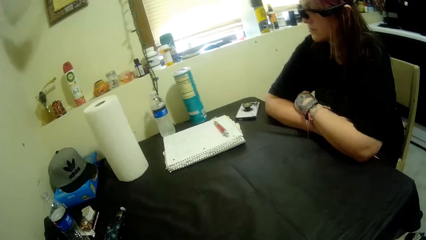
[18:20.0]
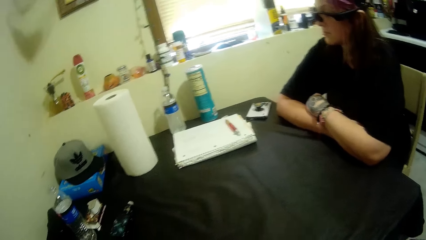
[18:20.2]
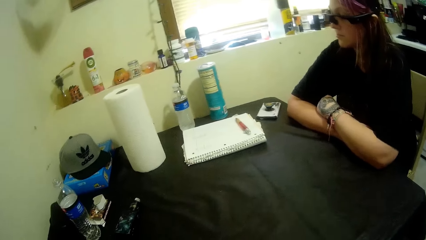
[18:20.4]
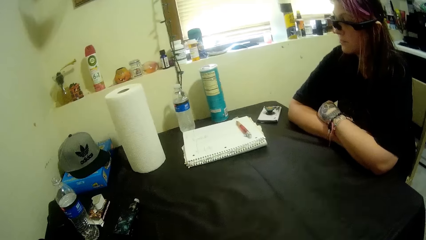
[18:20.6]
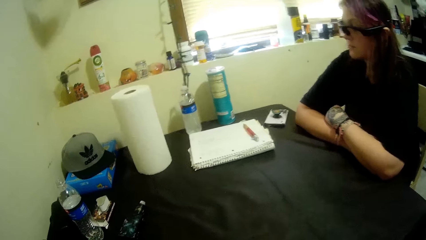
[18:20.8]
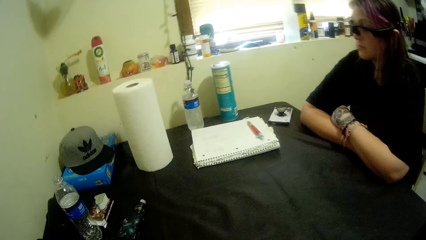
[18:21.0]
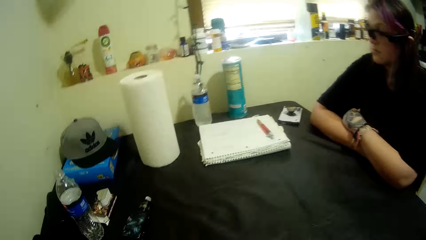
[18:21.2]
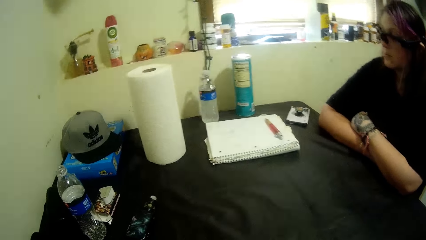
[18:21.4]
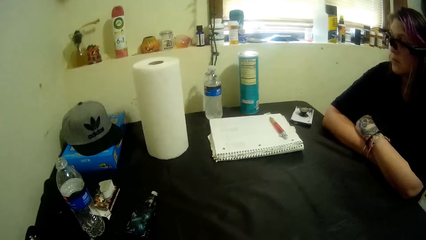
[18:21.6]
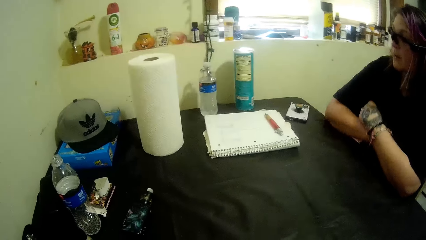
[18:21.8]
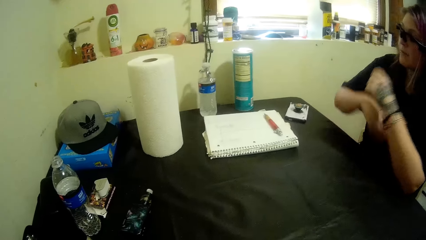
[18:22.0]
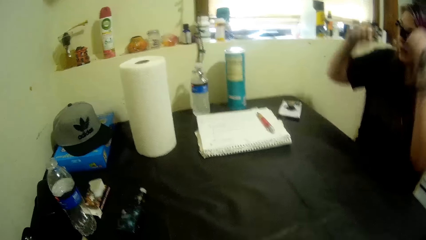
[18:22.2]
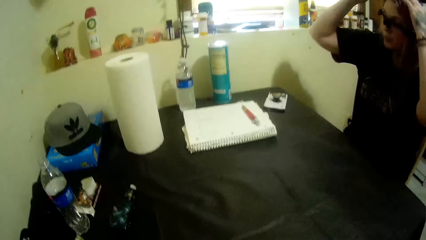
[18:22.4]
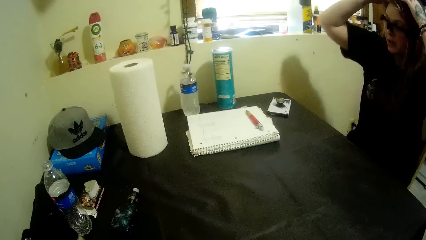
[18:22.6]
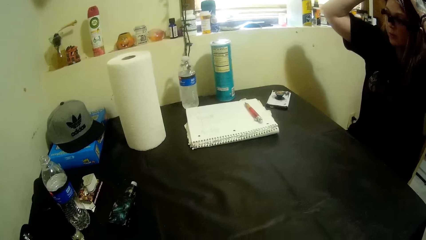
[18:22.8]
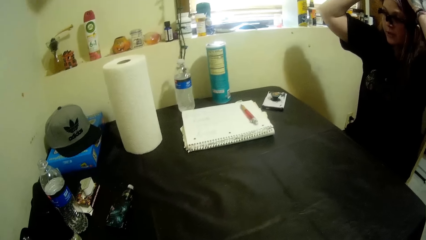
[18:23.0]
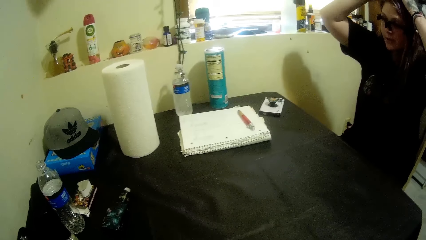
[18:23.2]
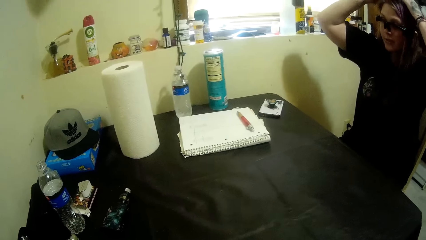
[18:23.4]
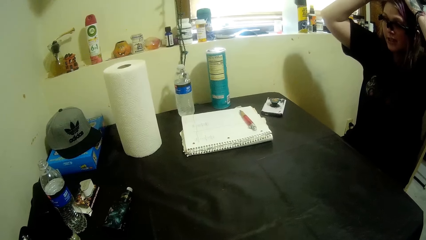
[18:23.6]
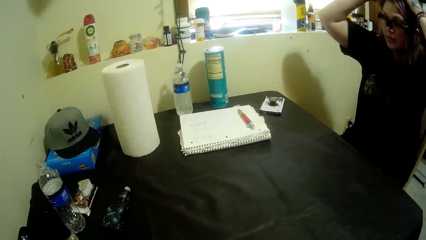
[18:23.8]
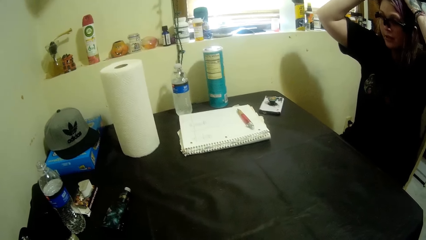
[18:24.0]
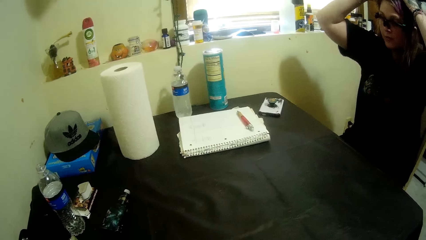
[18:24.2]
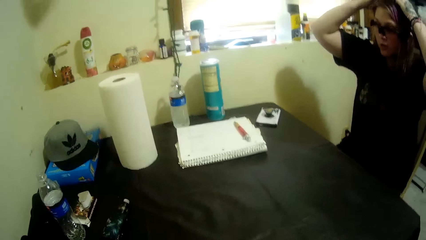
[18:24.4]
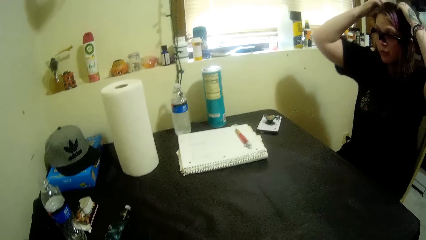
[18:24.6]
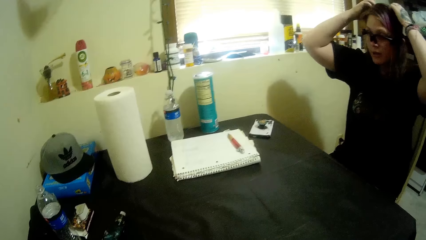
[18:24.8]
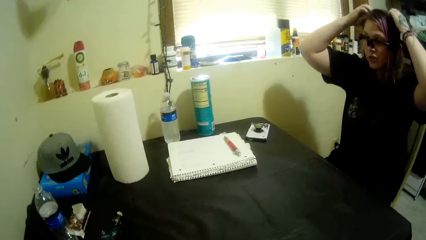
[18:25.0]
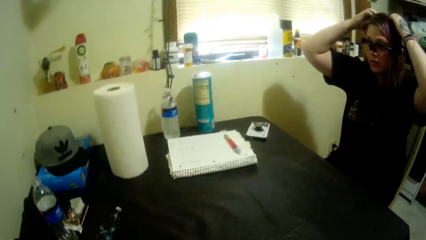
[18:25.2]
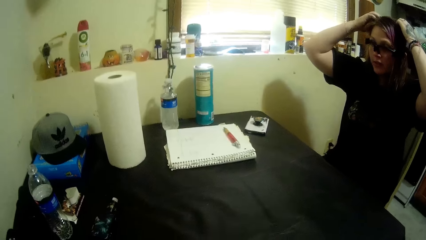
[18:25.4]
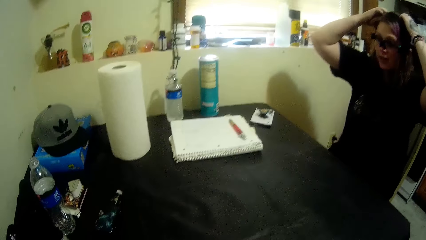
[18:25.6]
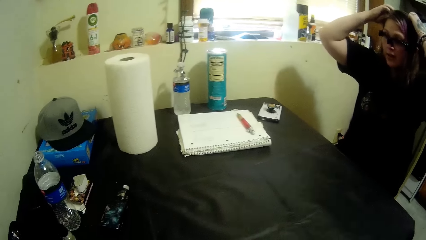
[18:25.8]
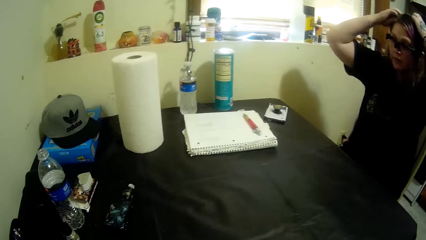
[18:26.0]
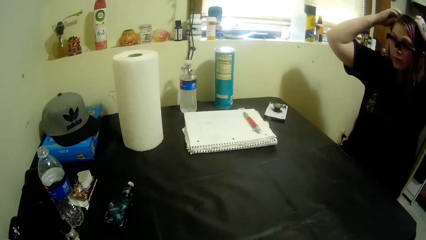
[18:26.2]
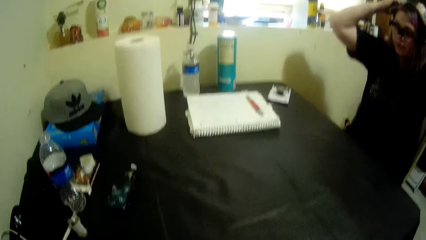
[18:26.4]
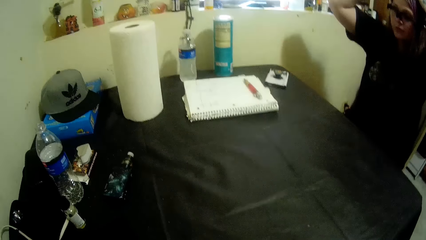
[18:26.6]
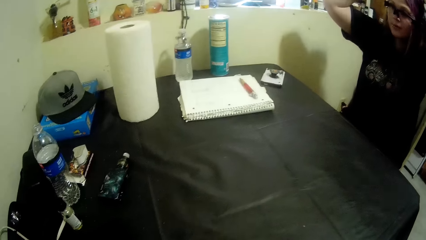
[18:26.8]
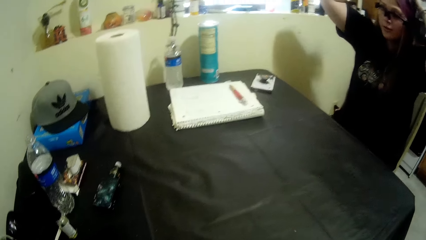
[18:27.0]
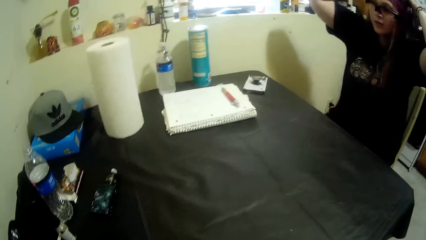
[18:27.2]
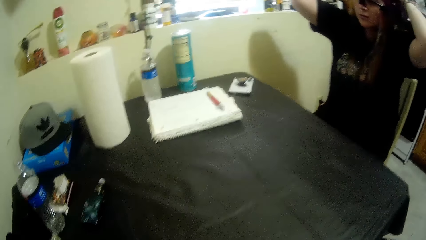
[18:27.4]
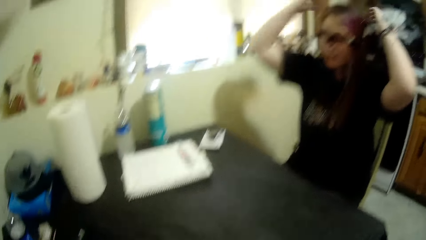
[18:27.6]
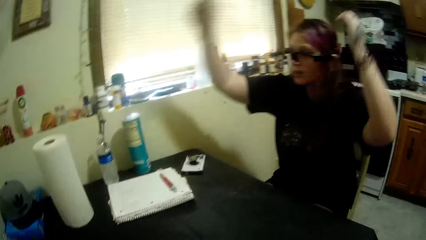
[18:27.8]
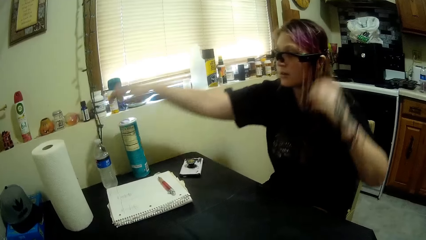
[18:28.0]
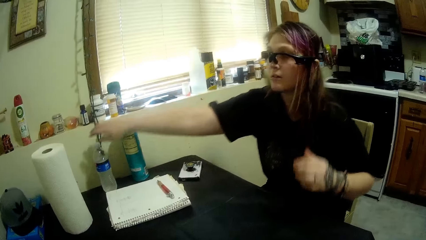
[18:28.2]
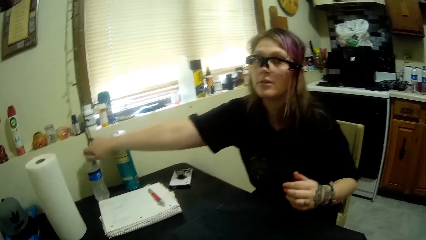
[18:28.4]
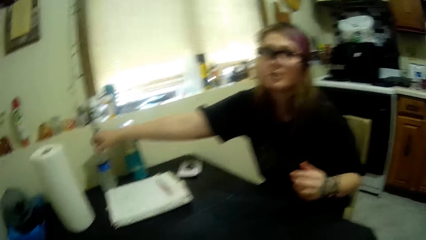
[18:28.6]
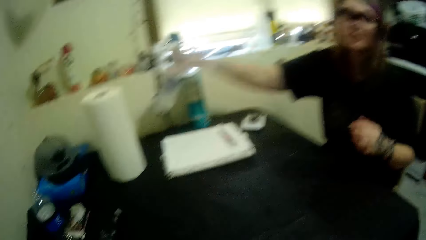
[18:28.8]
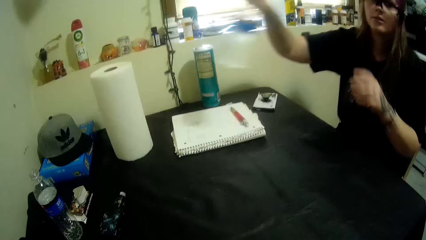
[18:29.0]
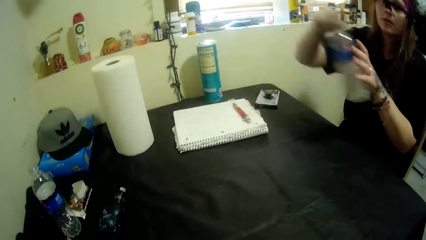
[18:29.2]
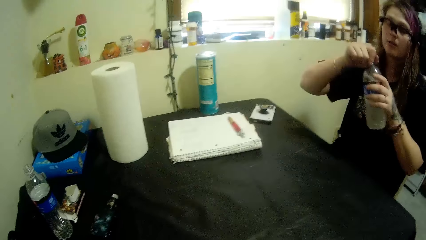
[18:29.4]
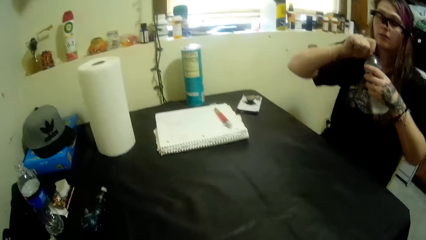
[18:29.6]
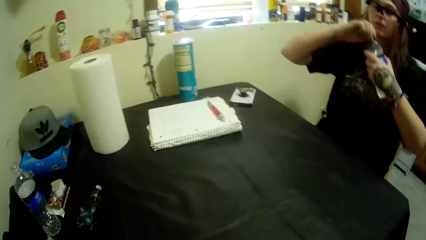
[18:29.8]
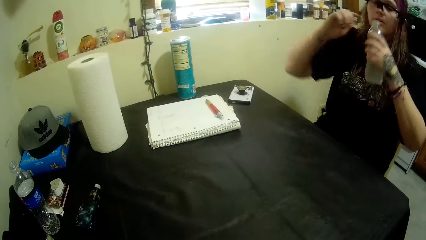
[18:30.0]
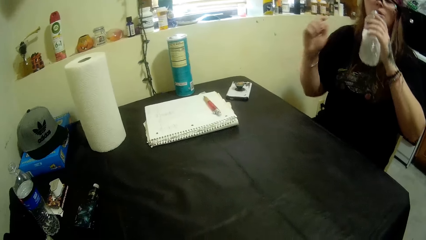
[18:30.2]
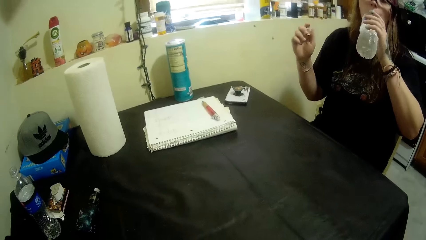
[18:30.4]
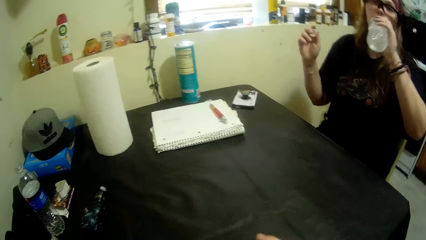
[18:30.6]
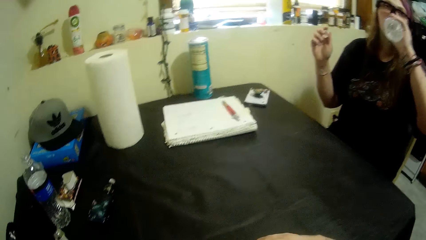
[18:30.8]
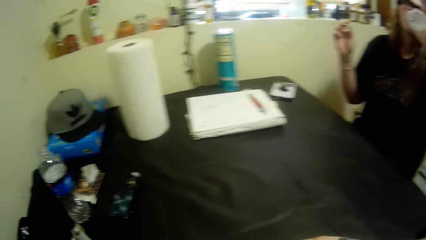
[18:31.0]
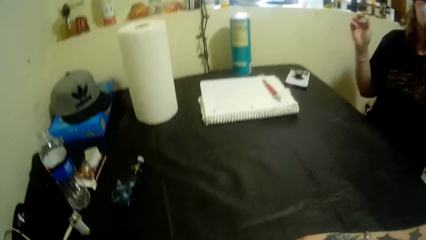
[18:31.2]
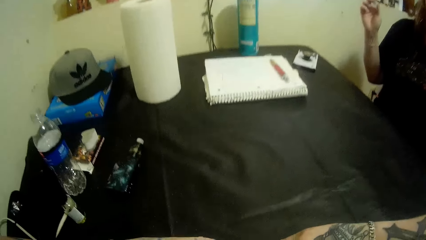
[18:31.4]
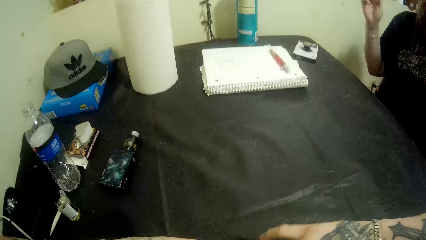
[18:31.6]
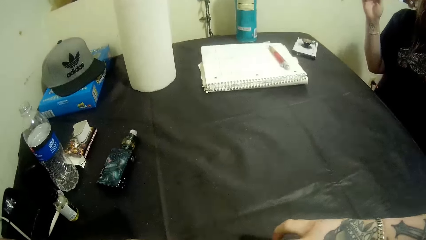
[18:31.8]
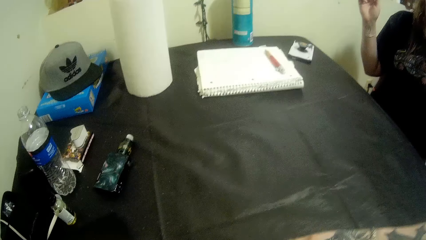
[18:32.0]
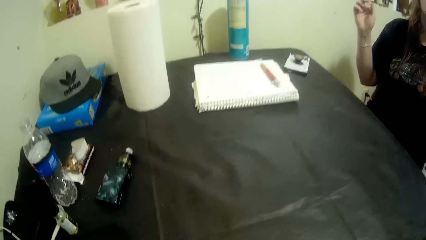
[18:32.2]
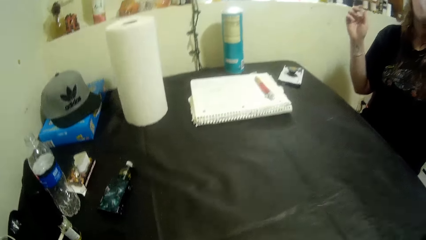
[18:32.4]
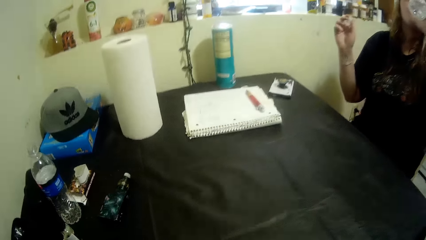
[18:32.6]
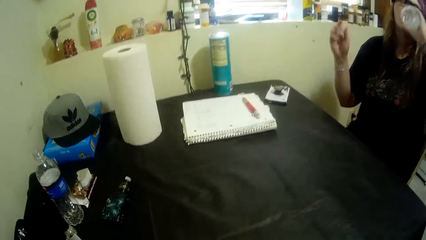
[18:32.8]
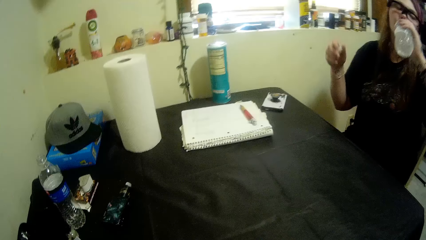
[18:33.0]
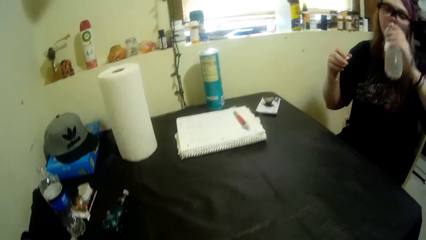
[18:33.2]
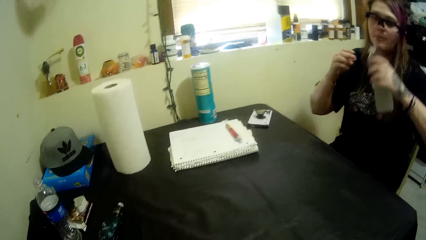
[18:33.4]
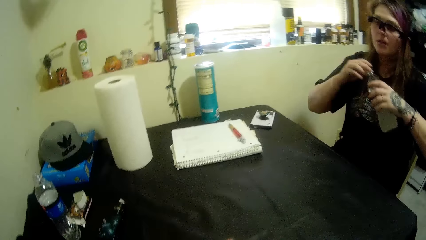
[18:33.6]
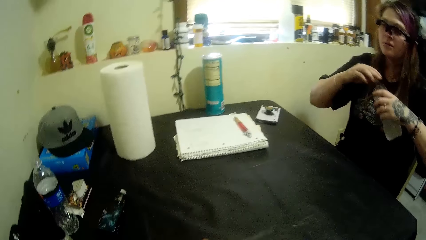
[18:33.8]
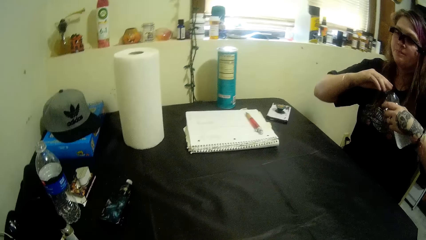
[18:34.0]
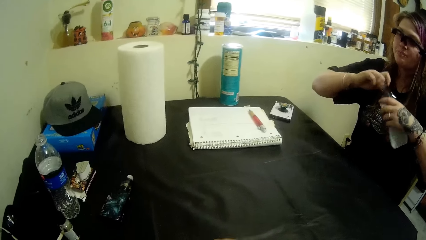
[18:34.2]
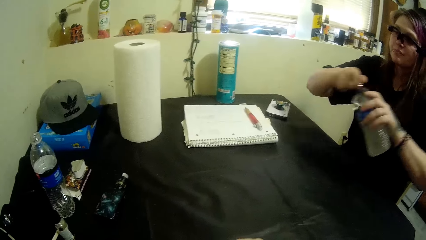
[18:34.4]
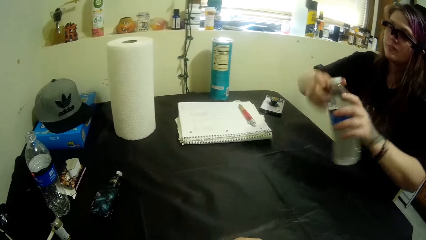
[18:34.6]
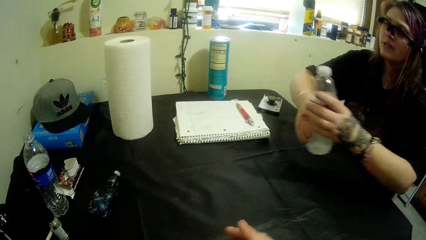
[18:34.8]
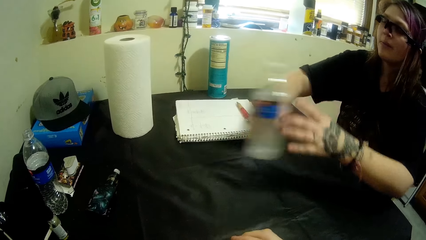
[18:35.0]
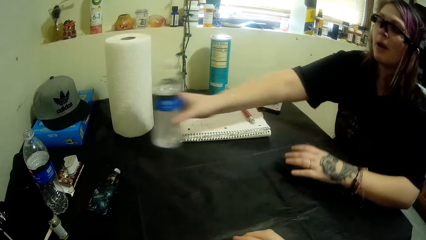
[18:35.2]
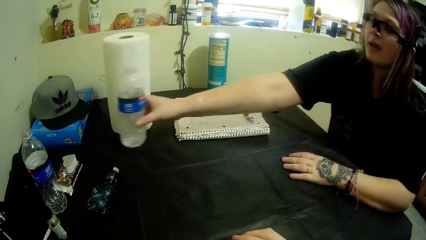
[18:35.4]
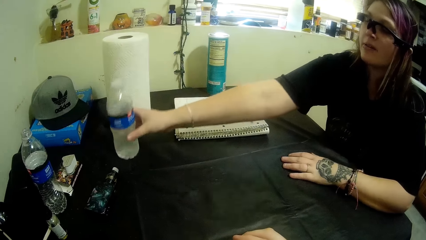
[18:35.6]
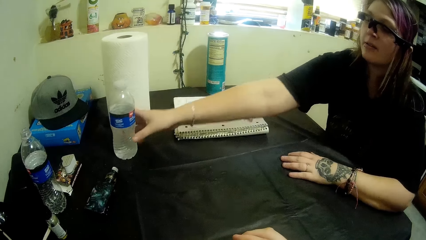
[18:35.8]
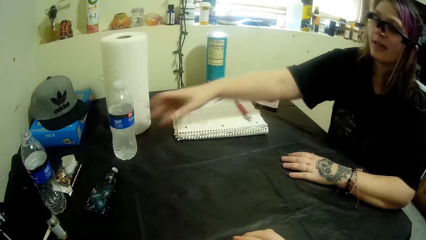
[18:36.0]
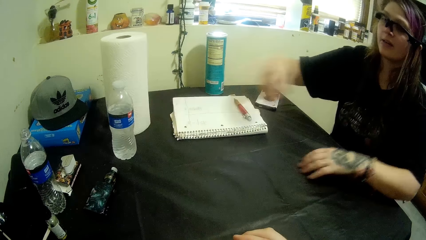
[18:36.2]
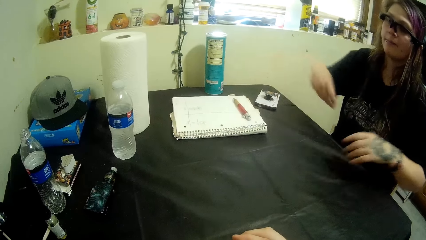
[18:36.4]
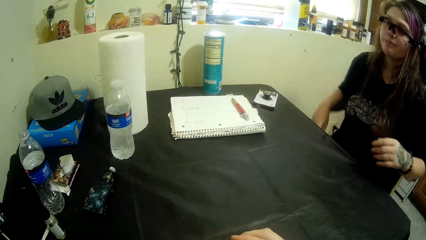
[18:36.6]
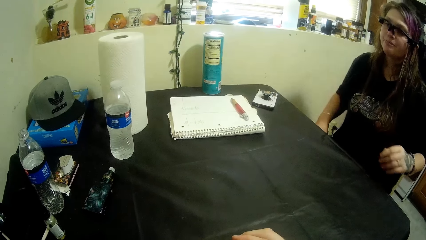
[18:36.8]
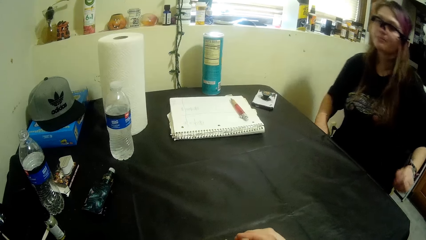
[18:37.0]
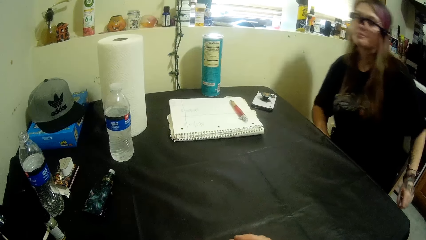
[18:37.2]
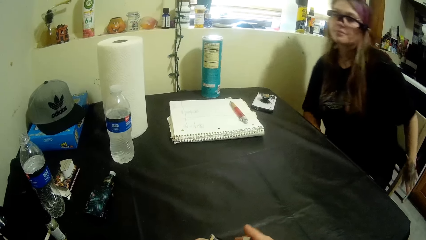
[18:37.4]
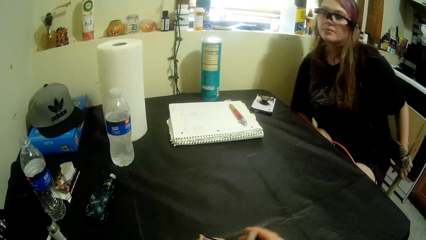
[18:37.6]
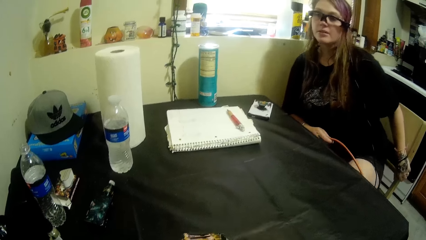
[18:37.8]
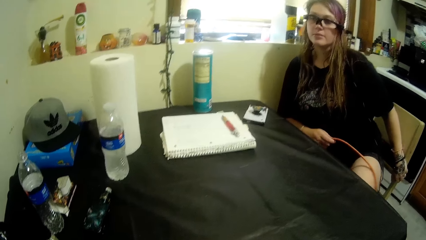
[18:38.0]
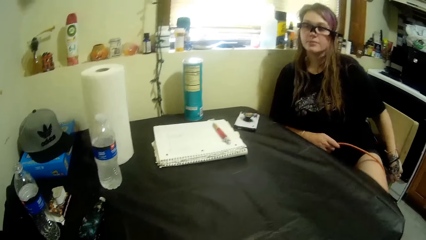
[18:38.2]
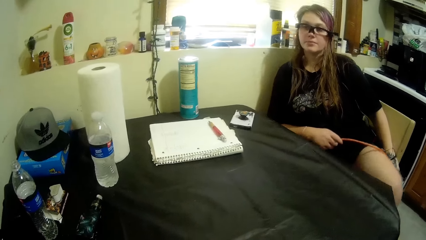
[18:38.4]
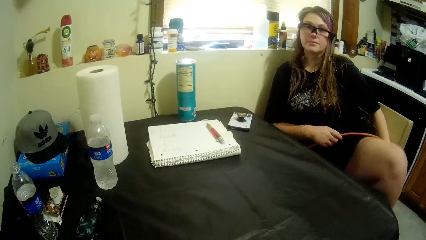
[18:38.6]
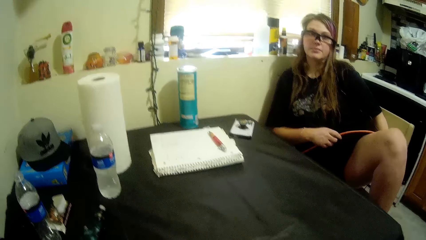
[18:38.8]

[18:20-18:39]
A person touches her head. The person massages her head. The person takes a bottle of water from the table. The person opens the bottle top. The person drinks the water in the bottle. The person closes the bottle. The person puts the bottle on the table. The person drops the bottle on the table.
